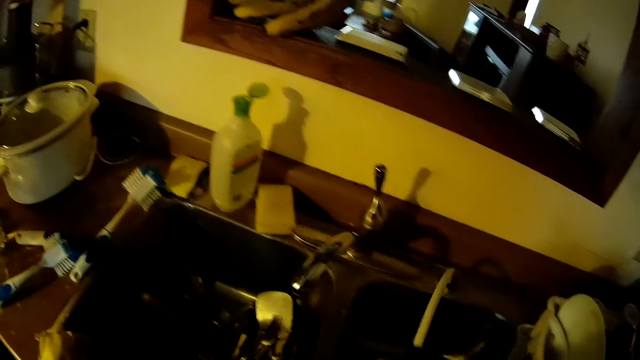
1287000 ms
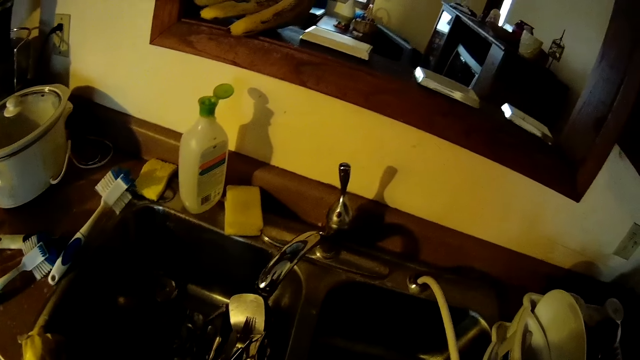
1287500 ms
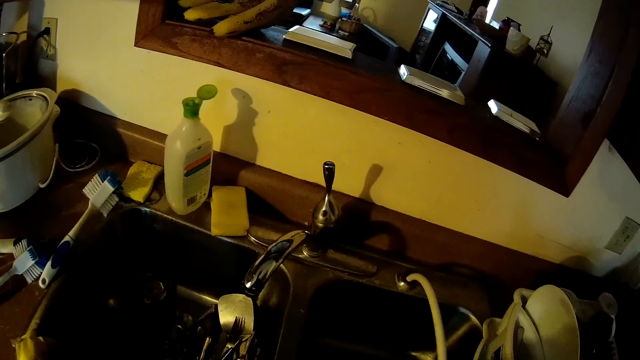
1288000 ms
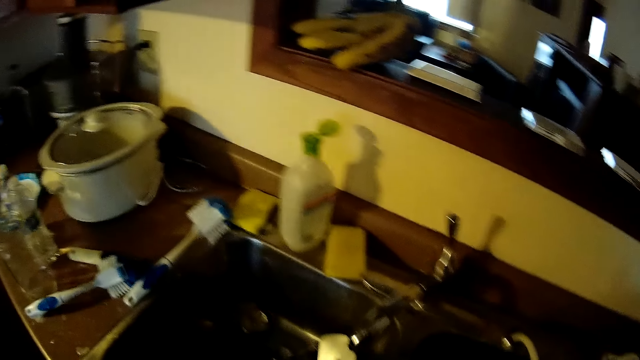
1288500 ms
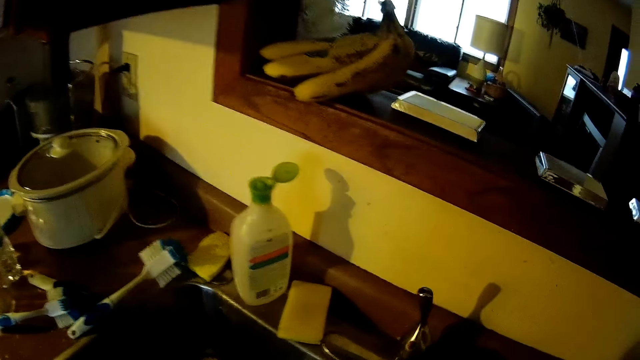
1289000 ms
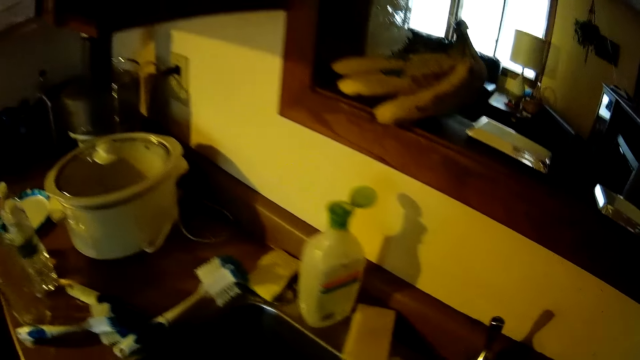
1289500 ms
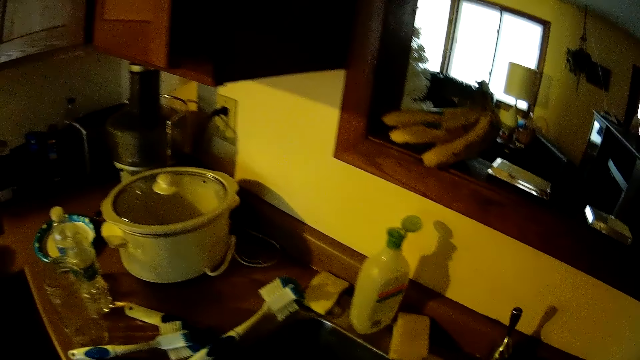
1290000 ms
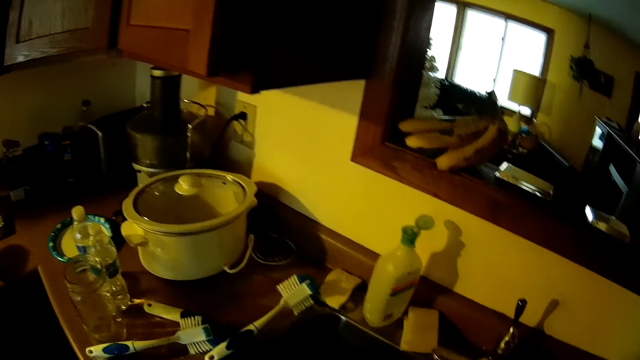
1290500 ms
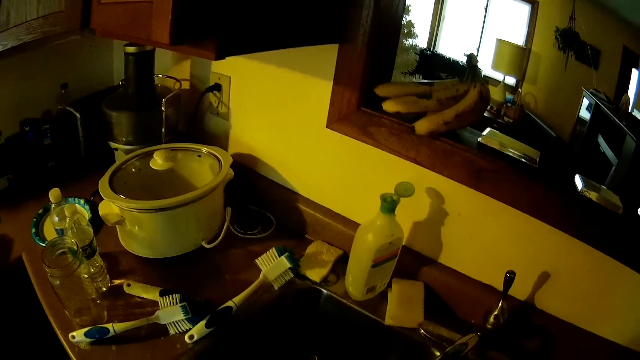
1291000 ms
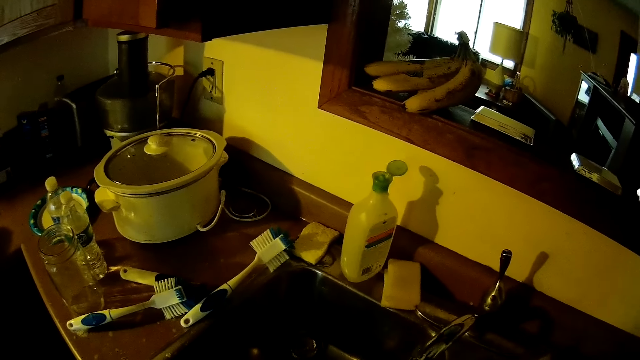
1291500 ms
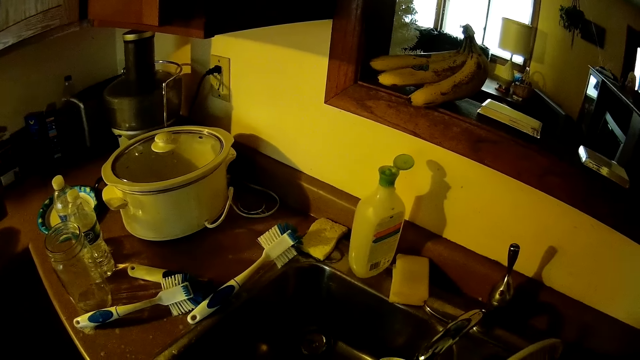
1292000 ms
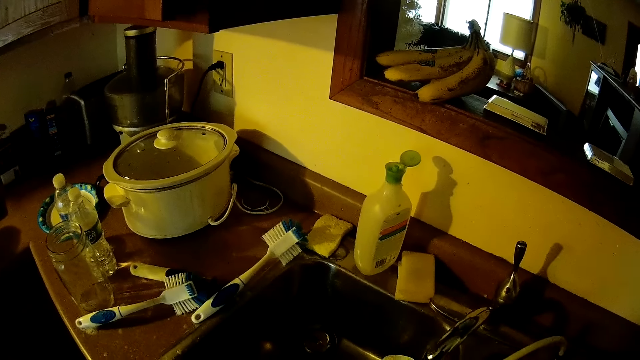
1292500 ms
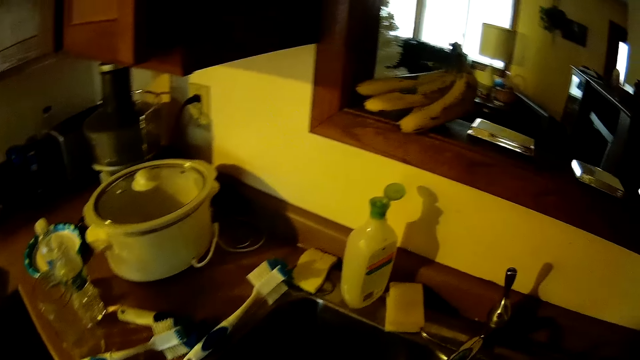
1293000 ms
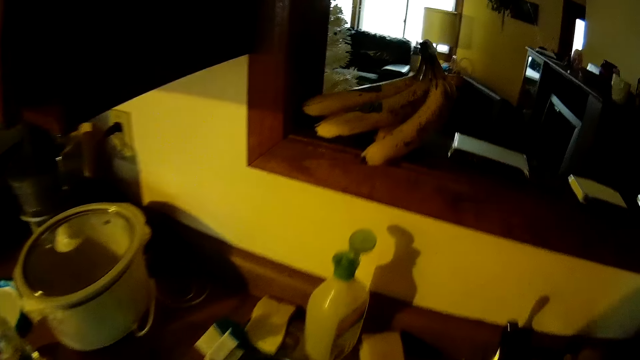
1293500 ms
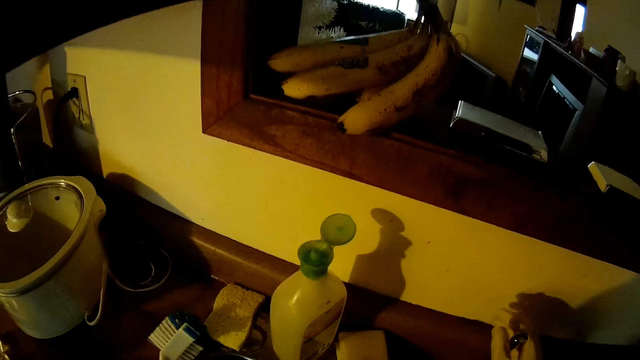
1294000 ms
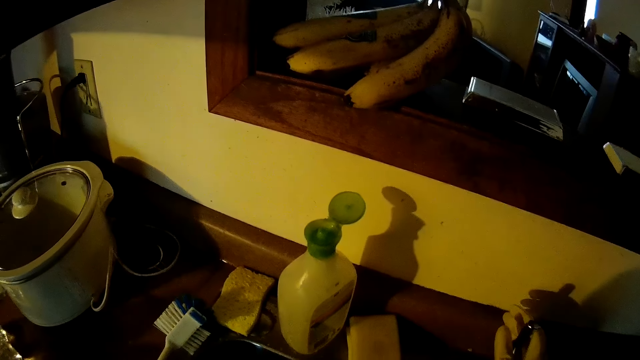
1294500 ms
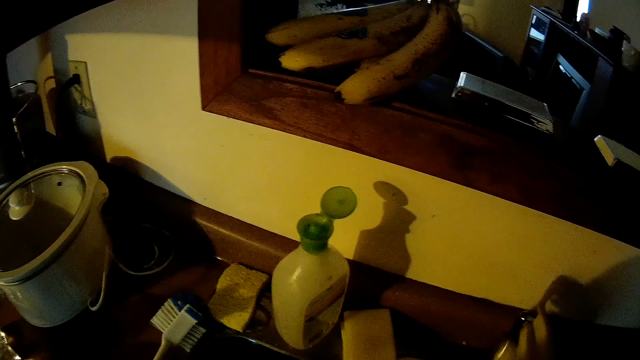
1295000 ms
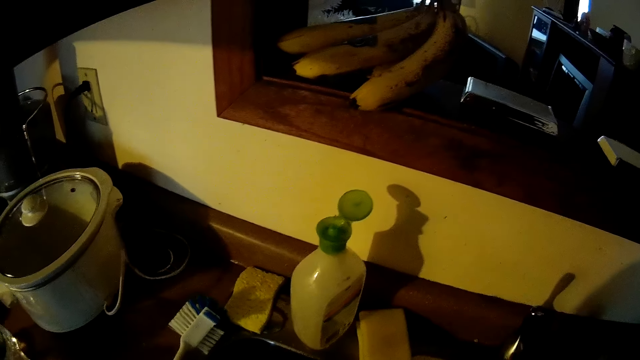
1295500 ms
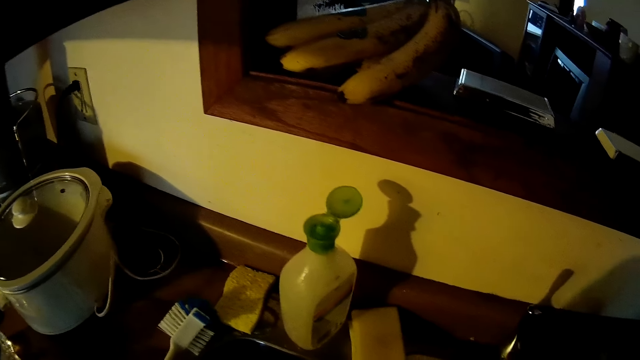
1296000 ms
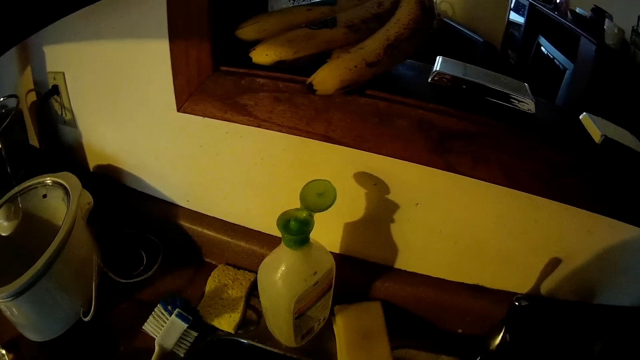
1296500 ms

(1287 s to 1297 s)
The camera wearer pulls the tap aside. He returns the retractable tap to its stand. He adjusts the pressure of the tap with his right hand. He wipes the tap with a sponge.

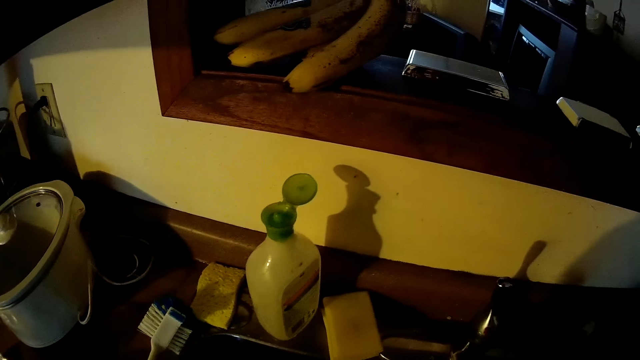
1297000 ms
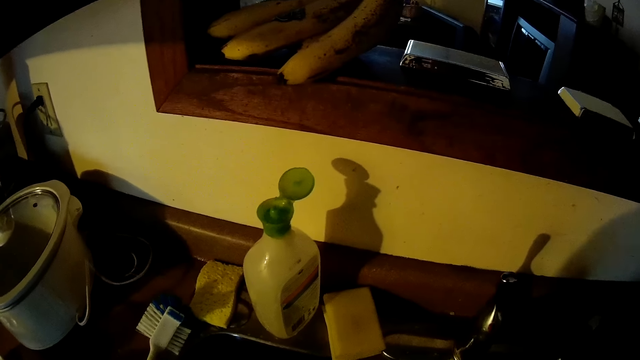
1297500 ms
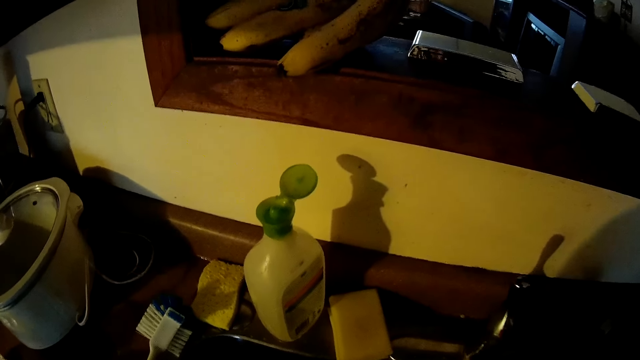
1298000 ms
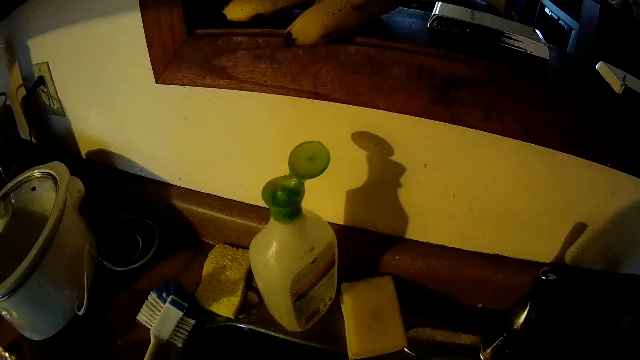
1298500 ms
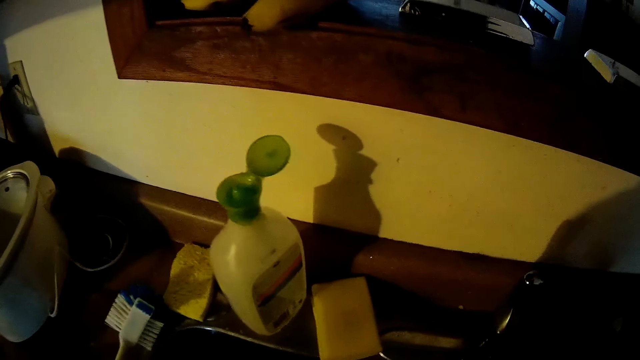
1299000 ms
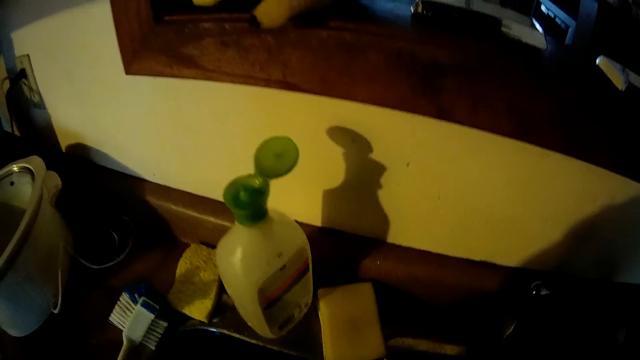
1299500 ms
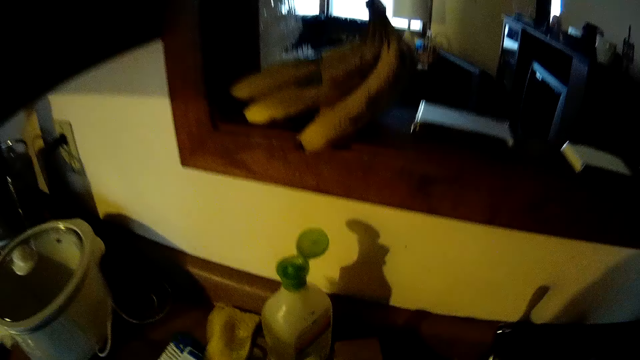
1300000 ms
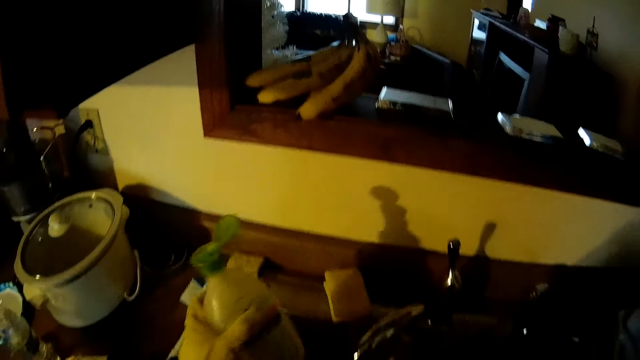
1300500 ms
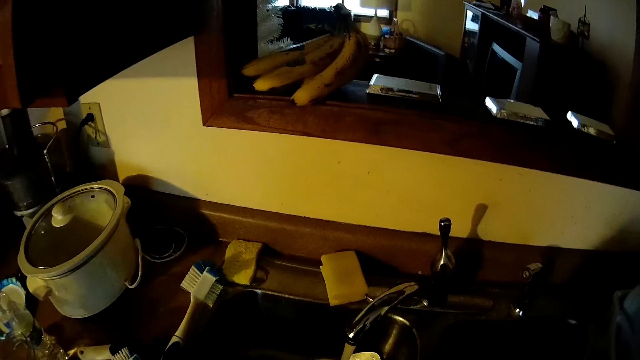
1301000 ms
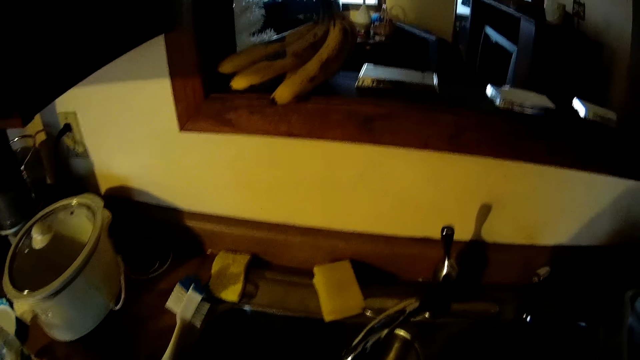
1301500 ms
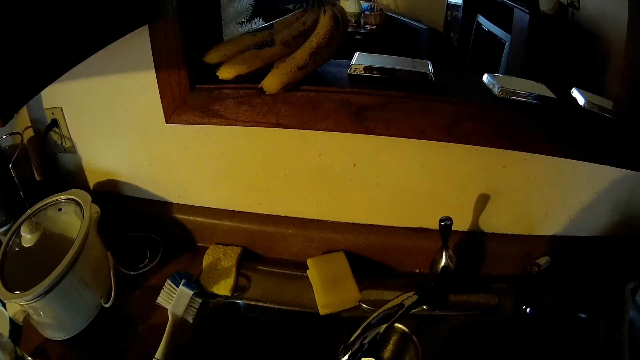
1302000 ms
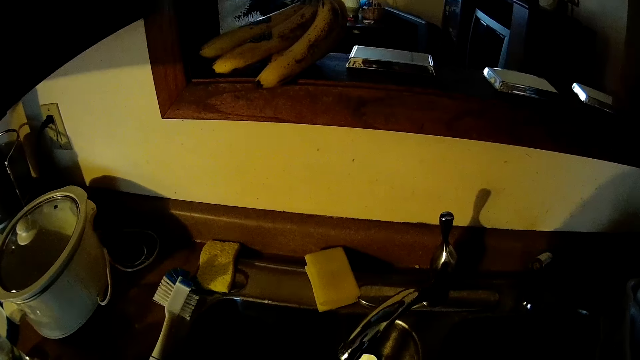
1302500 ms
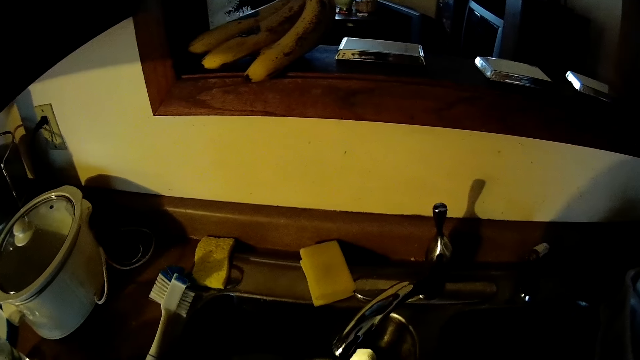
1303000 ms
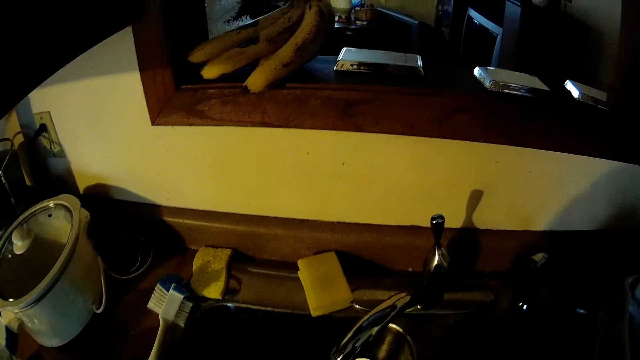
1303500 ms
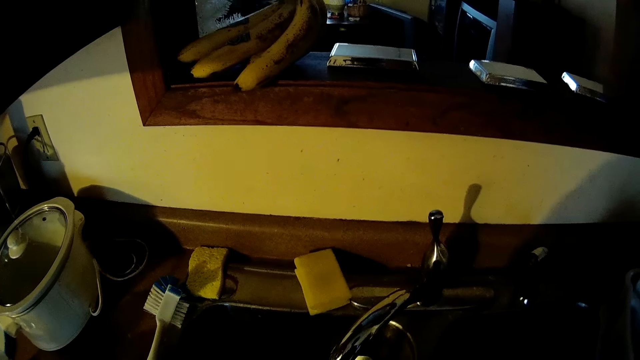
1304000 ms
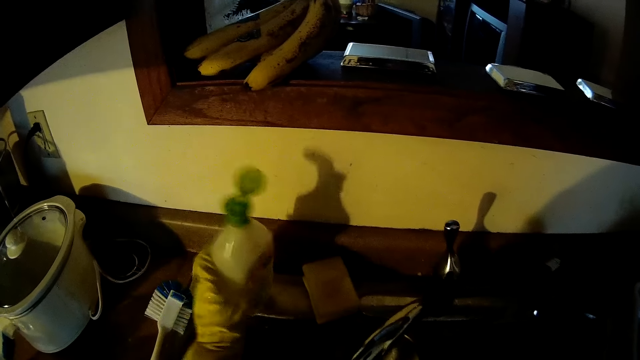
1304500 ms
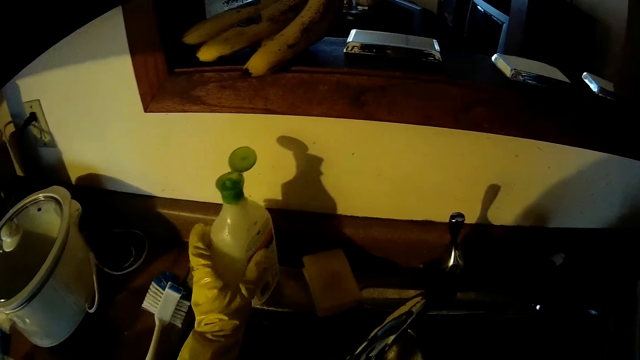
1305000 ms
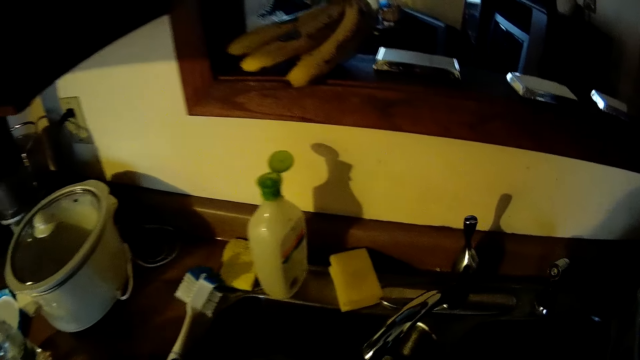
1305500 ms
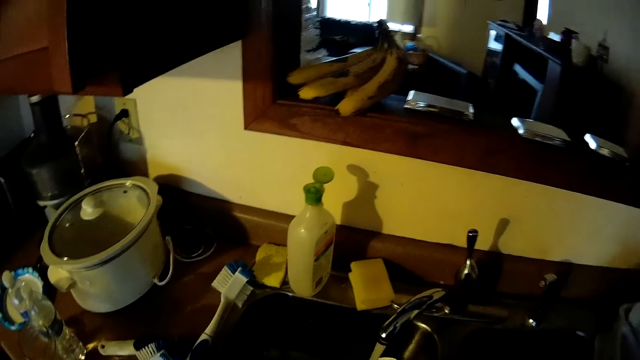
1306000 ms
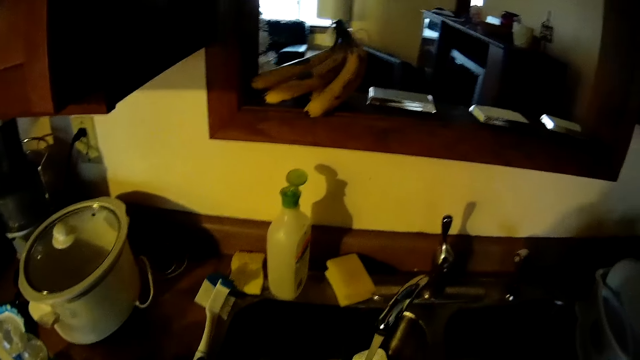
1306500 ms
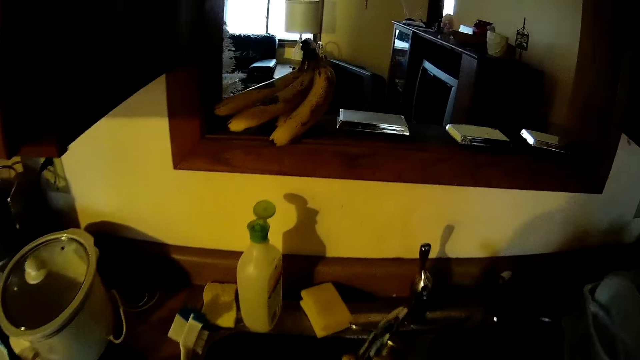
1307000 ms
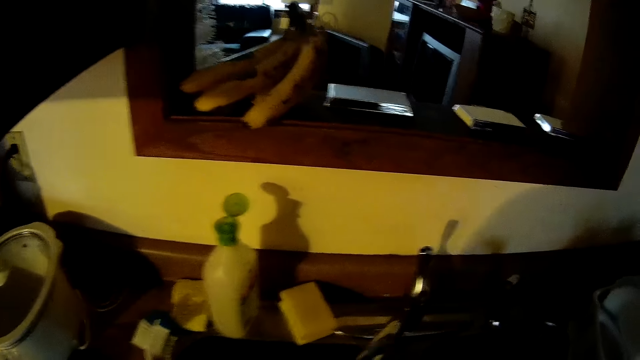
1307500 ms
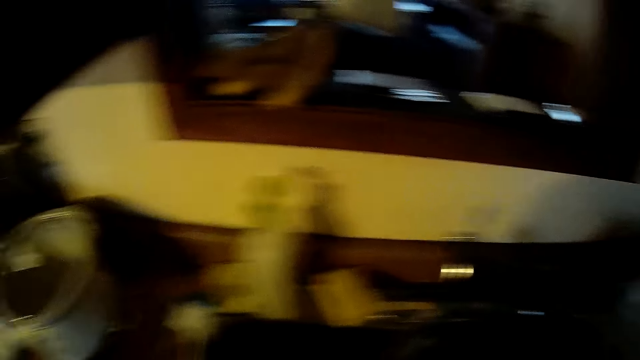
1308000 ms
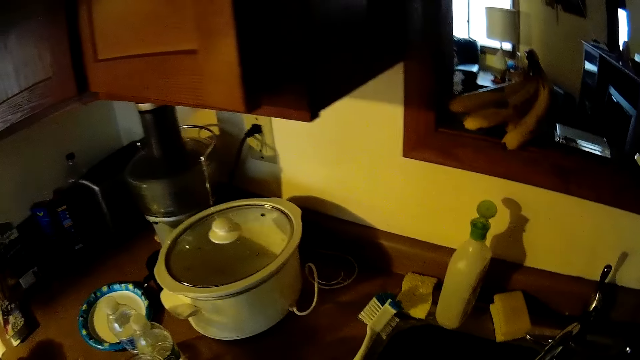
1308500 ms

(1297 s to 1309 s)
The camera wearer washes some dishes in the sink. He picks up the bottle of soap from the sink with his left hand, pours some soap on the dish, and drops the bottle of soap on the sink. He washes some dishes in the sink.
